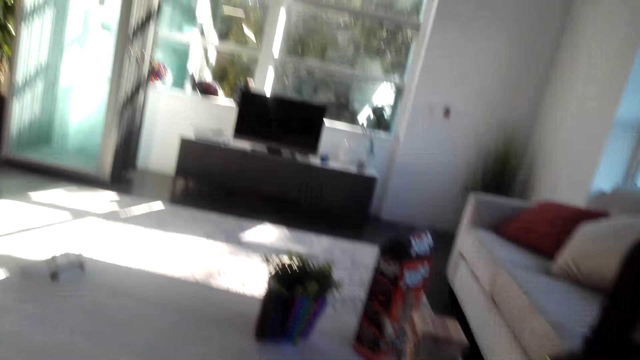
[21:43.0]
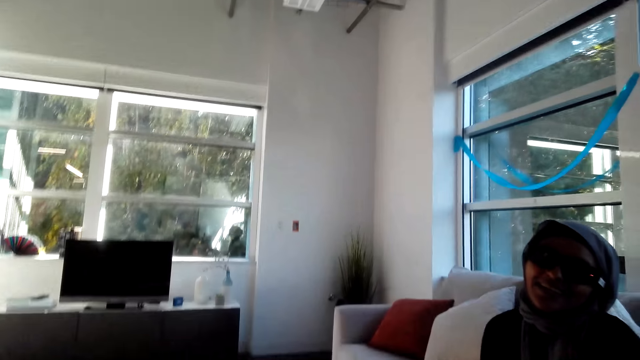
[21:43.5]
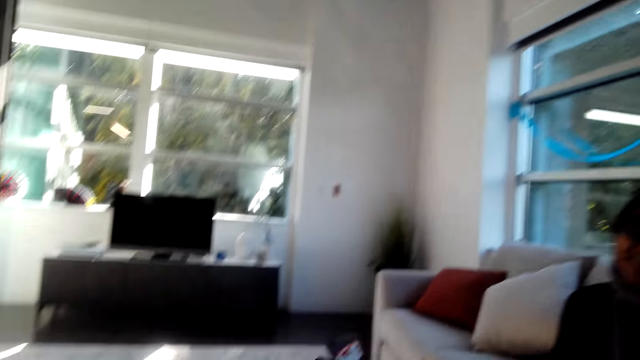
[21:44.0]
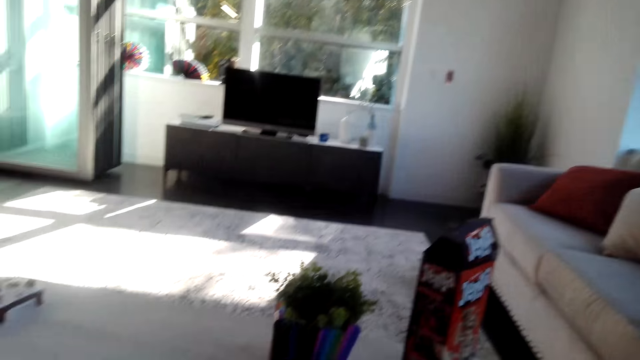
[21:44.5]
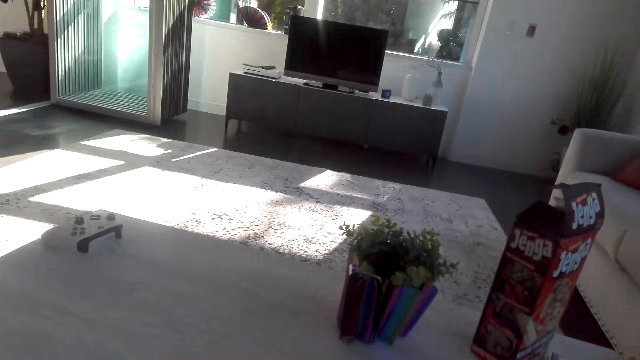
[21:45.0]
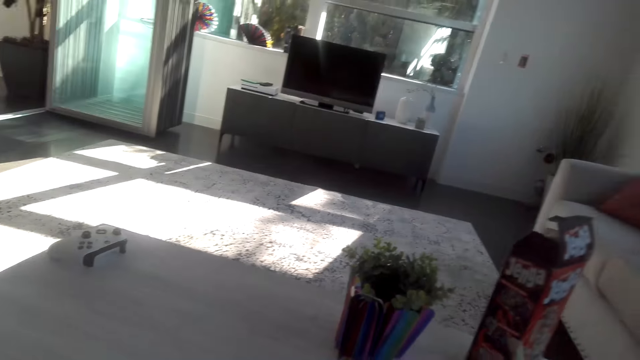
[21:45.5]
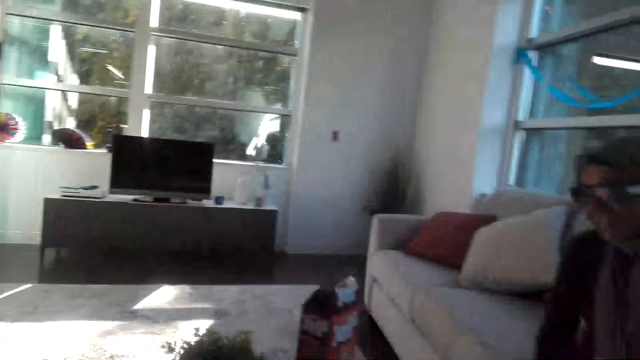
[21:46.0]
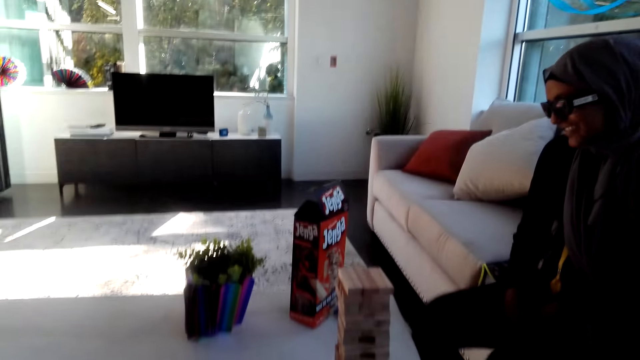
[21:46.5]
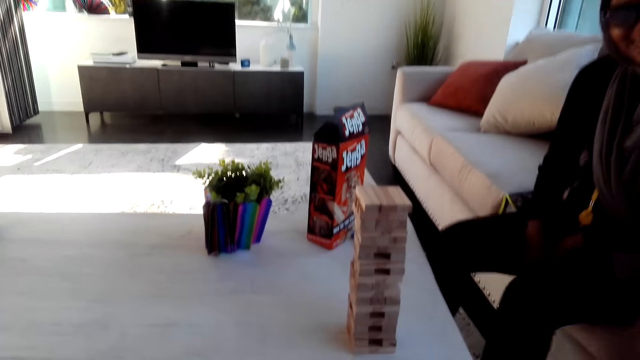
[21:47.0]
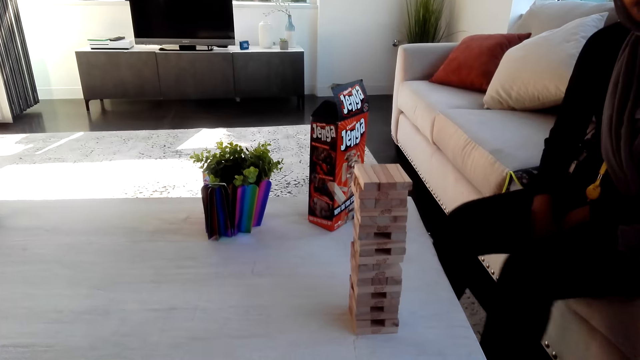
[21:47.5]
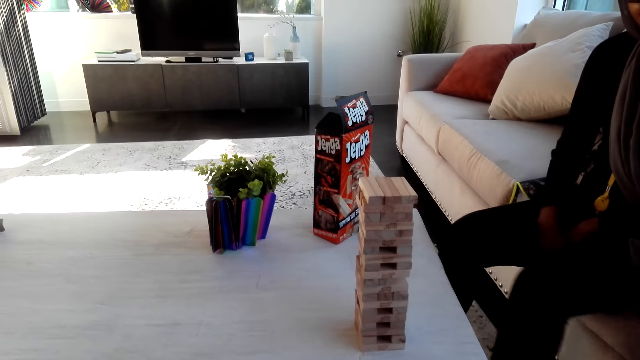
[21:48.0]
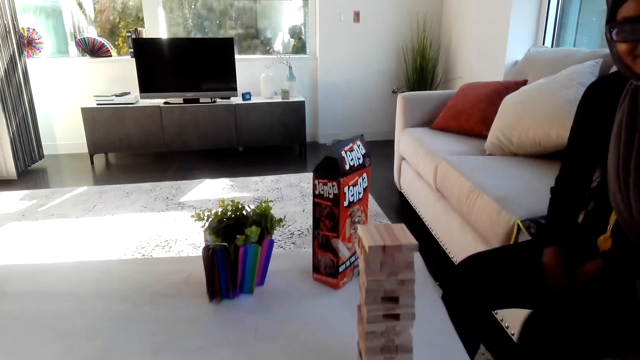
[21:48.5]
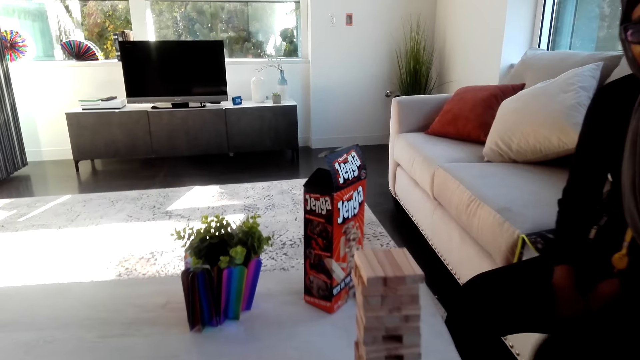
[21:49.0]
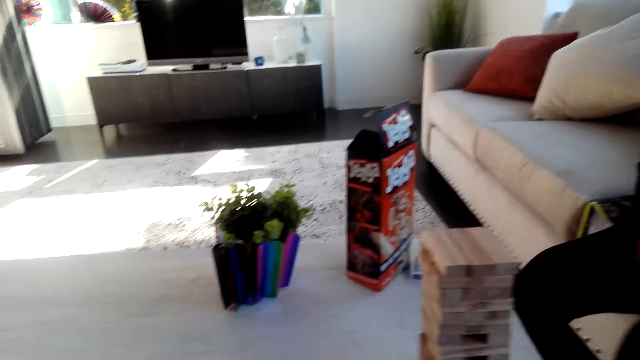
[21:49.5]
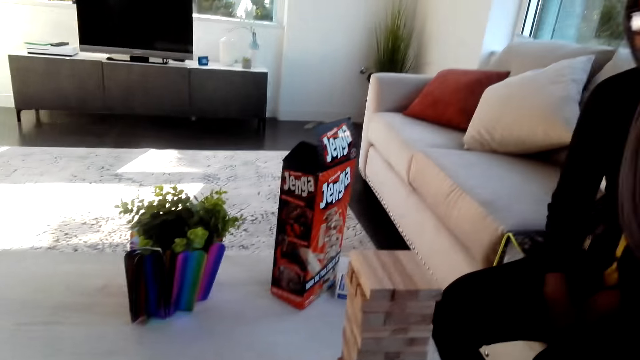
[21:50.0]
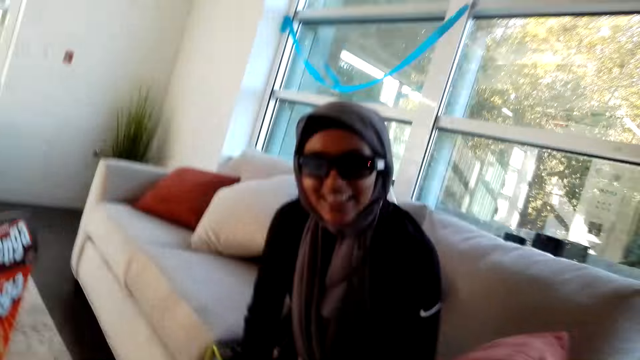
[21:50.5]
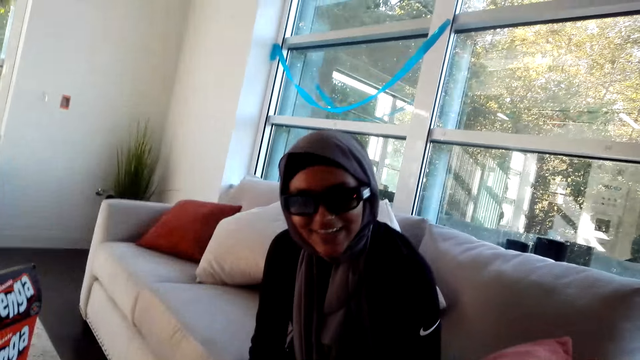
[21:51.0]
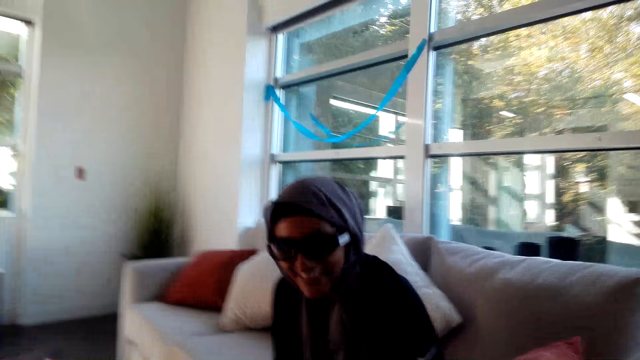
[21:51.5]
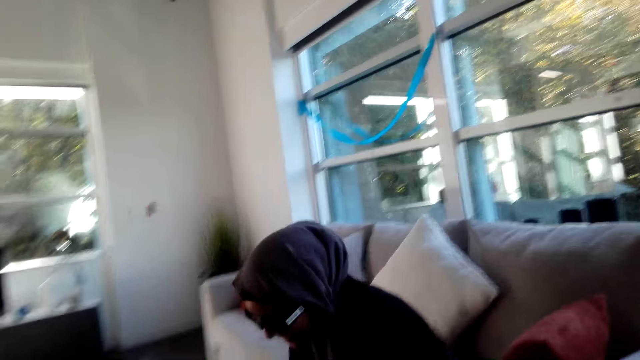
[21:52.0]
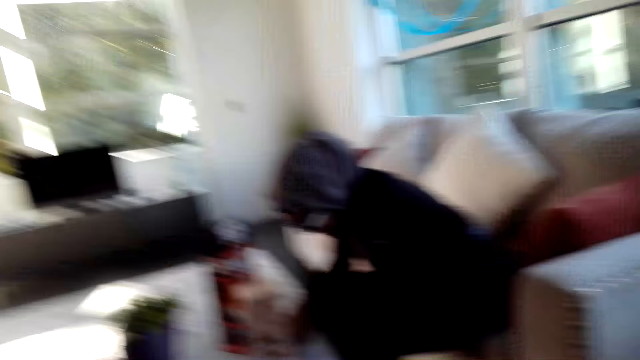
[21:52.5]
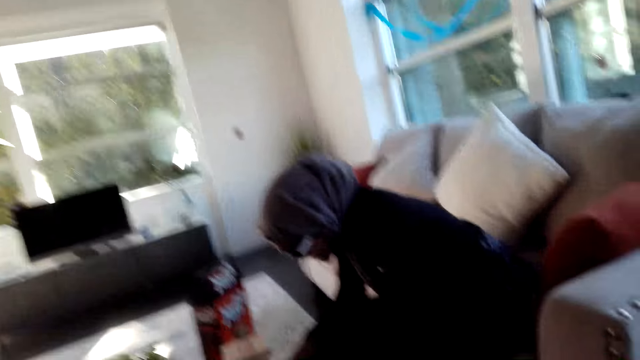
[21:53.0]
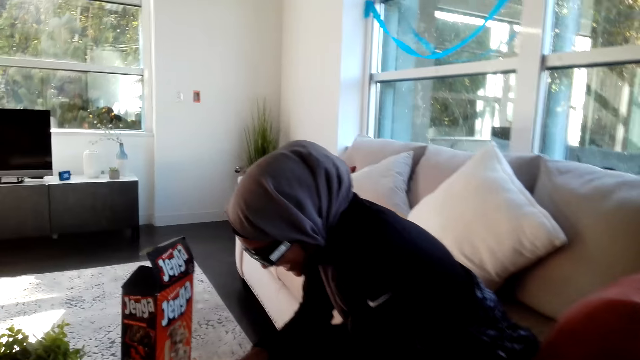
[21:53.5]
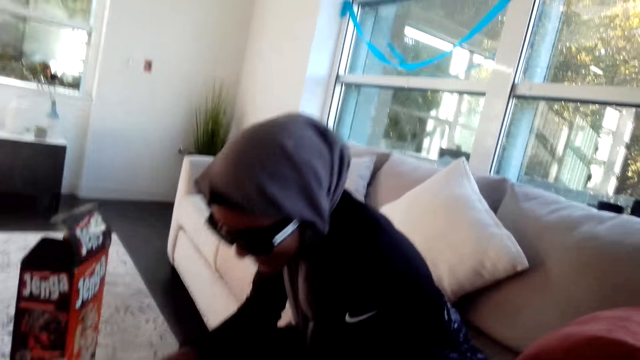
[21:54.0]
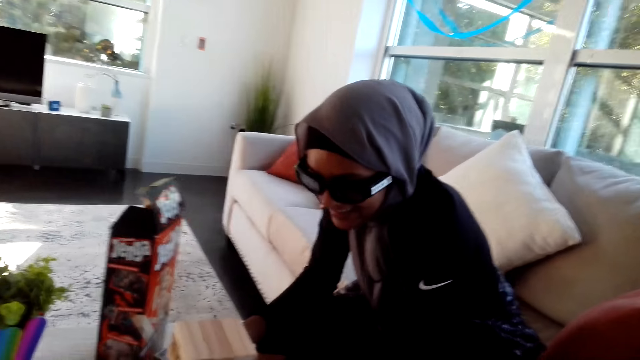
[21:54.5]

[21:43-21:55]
The camera wearer laughs. The lady fidgets. The camera wearer chats with the lady. The lady laughs.

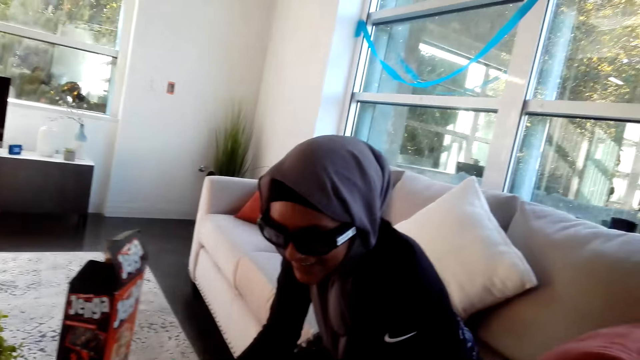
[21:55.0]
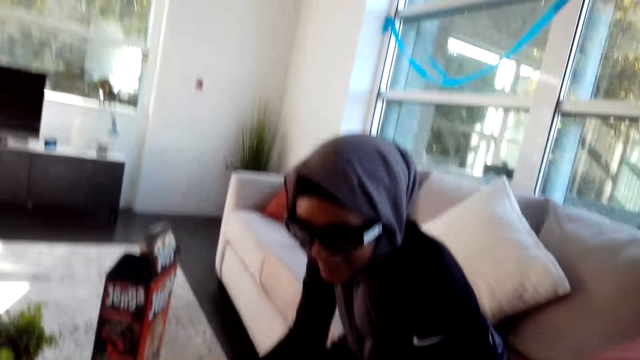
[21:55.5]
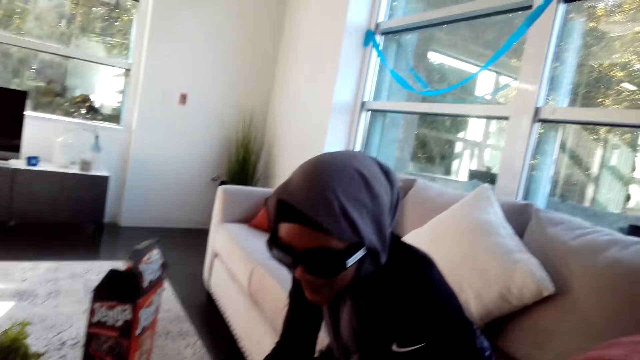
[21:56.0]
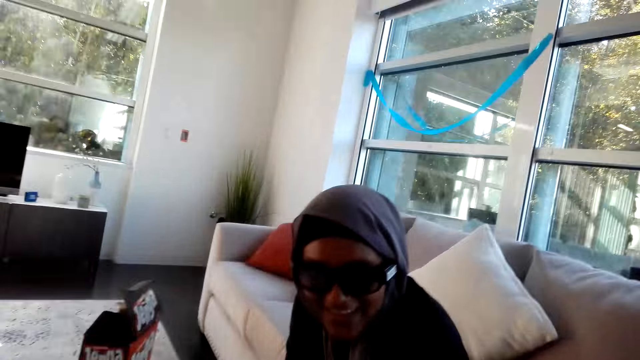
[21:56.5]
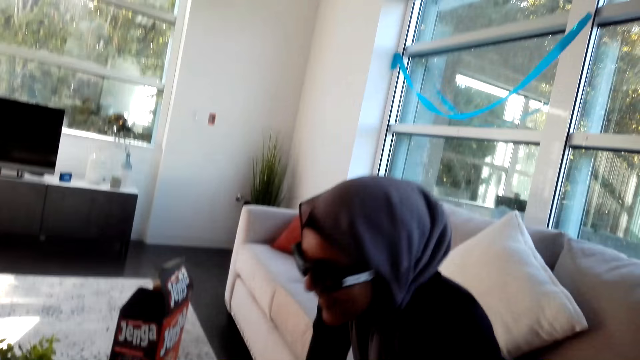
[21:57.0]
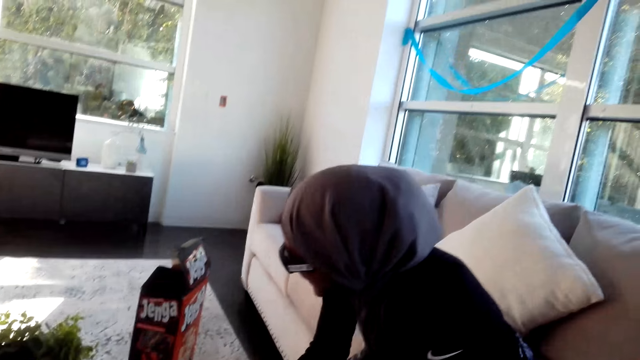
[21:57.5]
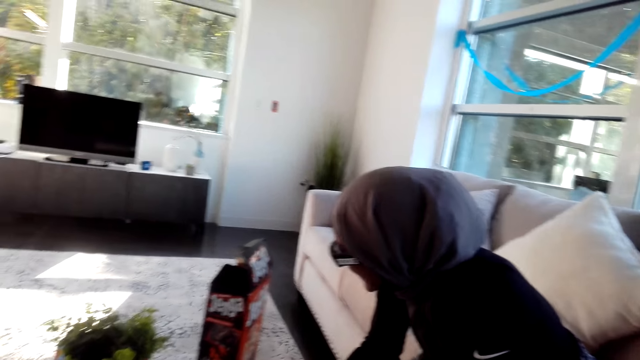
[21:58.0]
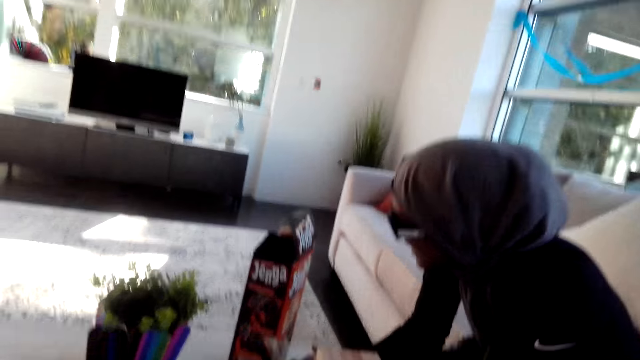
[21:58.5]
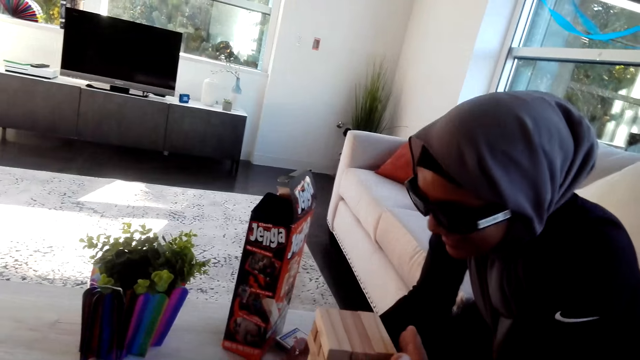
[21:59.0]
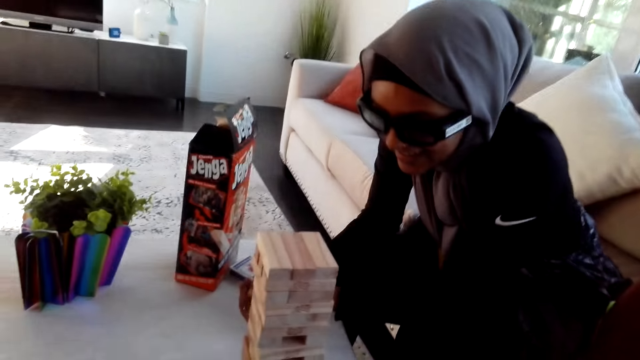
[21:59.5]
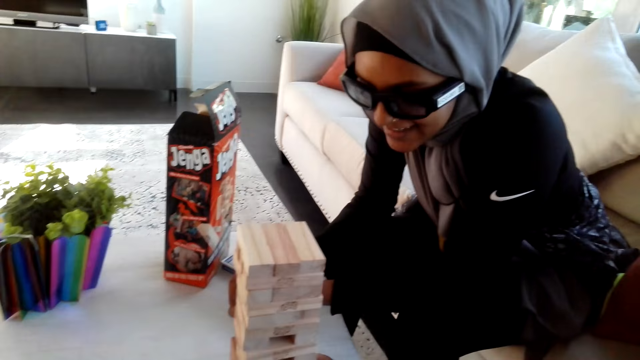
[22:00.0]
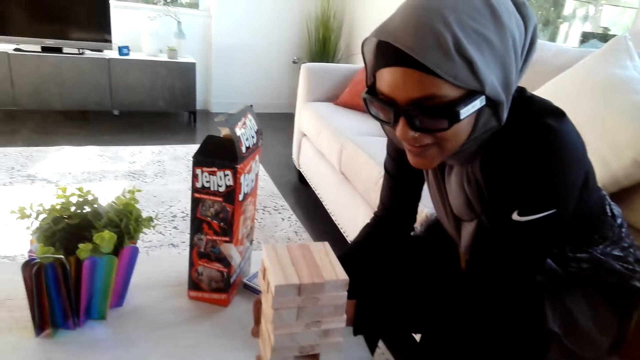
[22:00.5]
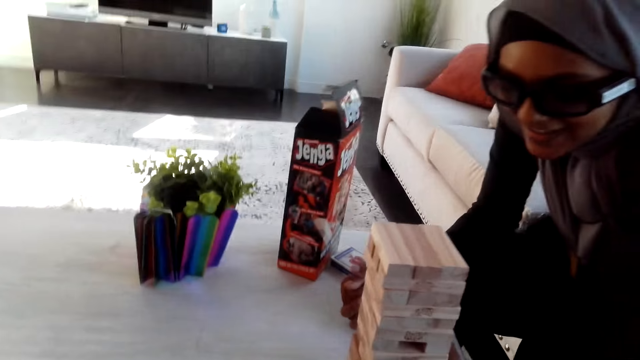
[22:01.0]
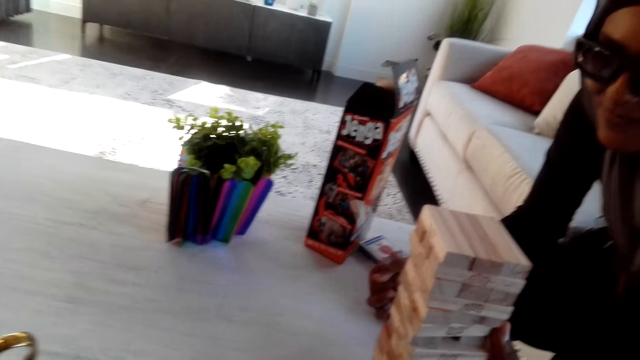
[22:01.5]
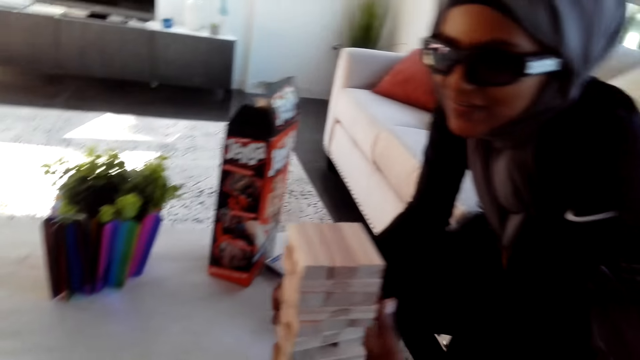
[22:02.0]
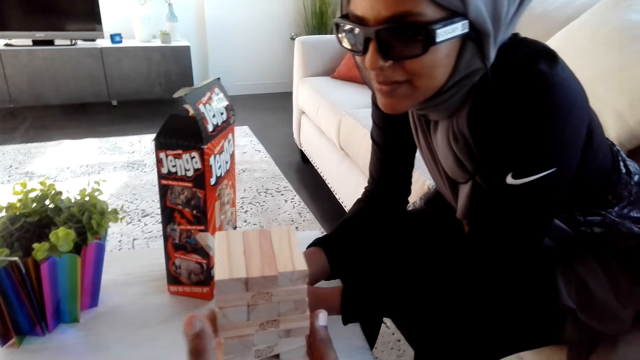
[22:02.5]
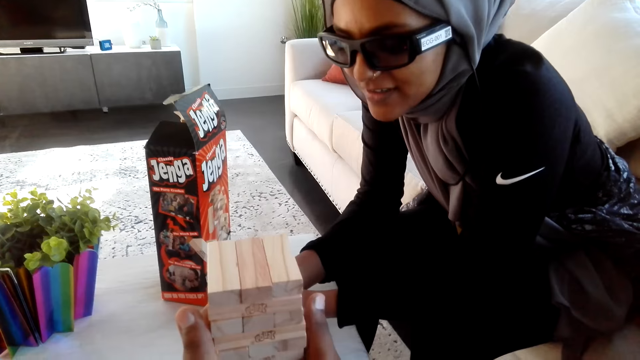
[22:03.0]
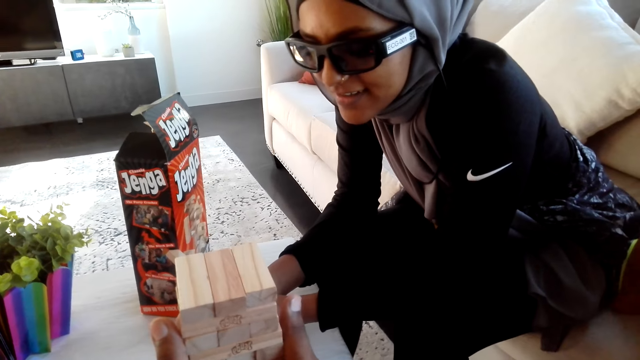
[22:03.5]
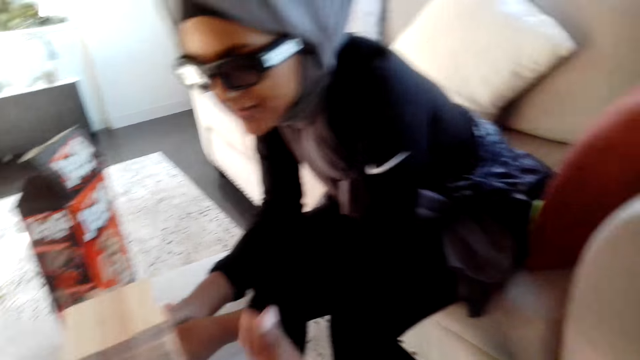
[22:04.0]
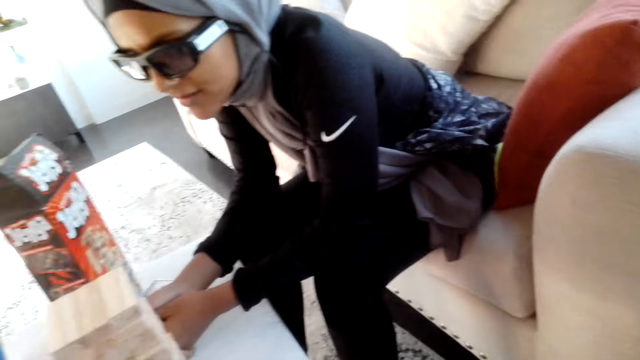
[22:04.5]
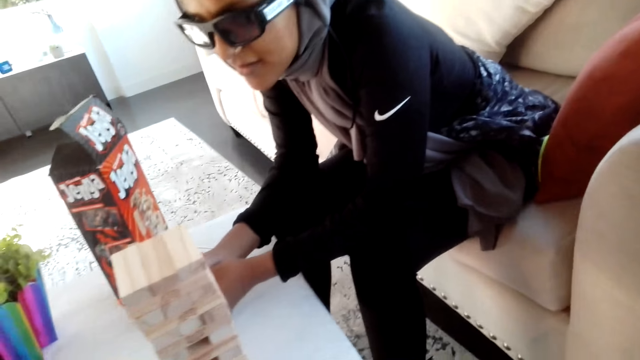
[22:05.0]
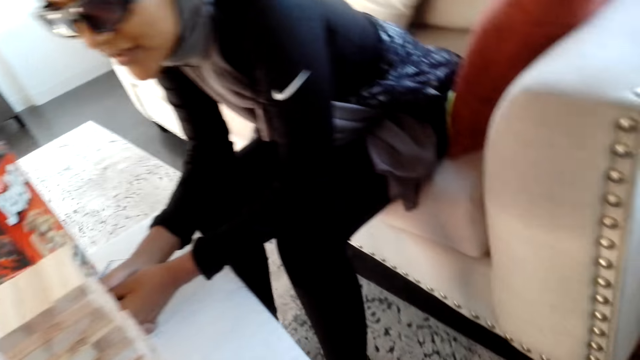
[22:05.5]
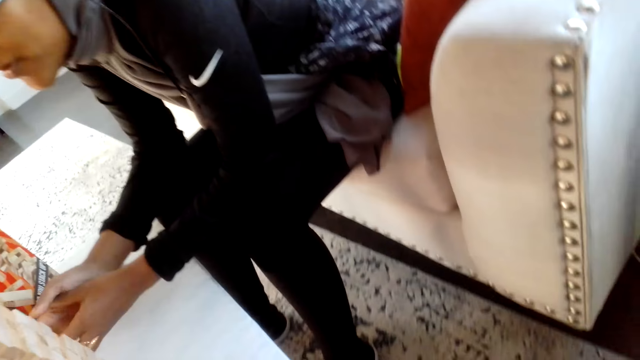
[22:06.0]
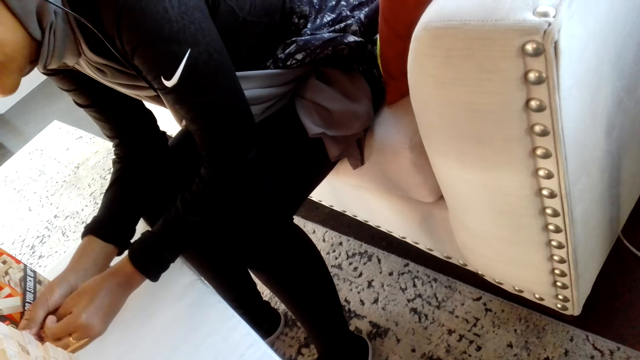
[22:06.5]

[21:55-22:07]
The lady leans towards the bricks. The camera wearer holds the bricks. They touch the wooden bars.
